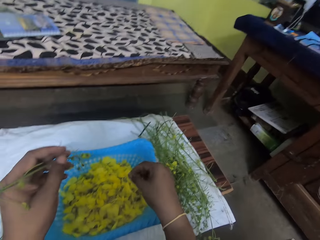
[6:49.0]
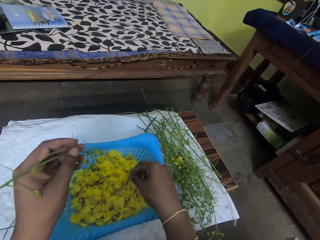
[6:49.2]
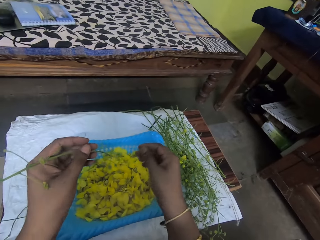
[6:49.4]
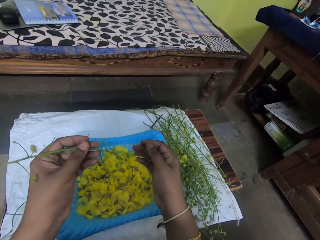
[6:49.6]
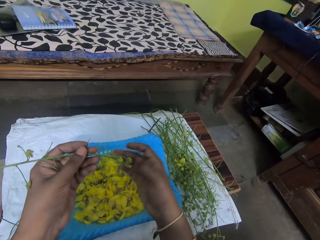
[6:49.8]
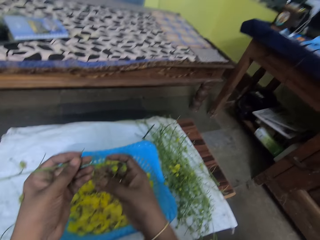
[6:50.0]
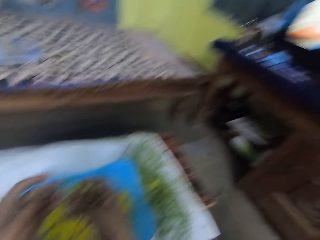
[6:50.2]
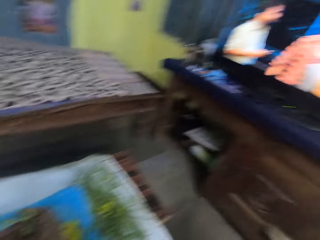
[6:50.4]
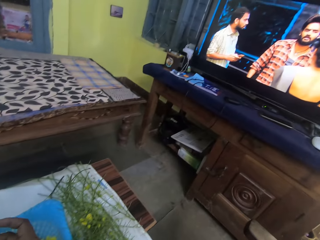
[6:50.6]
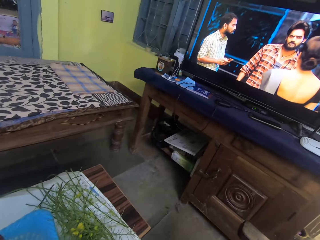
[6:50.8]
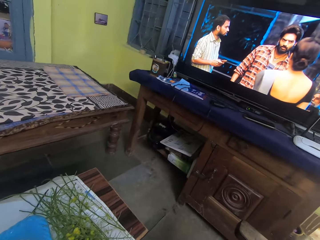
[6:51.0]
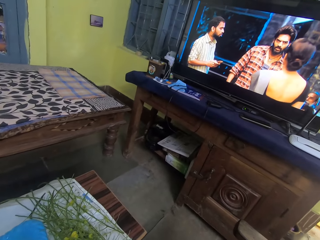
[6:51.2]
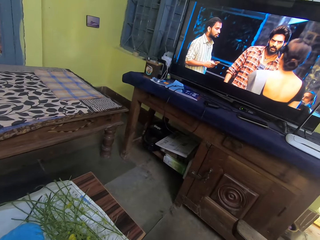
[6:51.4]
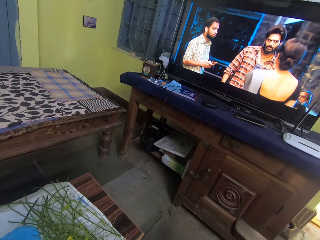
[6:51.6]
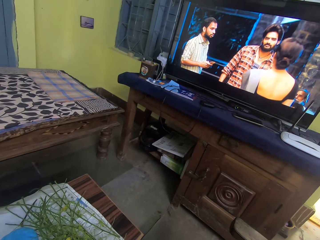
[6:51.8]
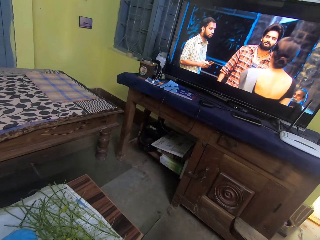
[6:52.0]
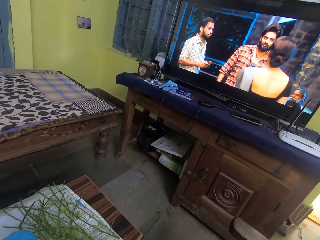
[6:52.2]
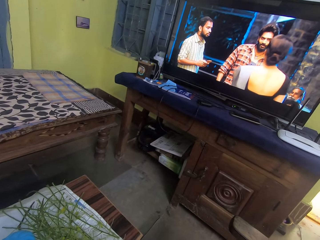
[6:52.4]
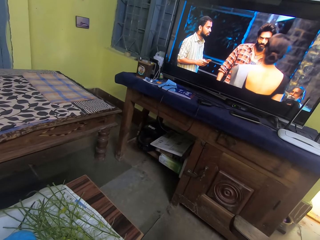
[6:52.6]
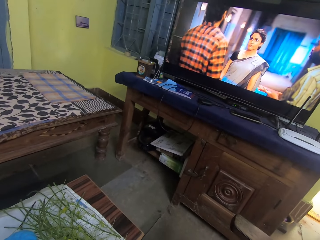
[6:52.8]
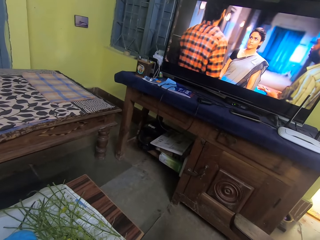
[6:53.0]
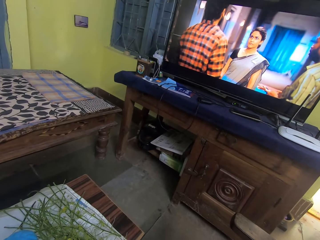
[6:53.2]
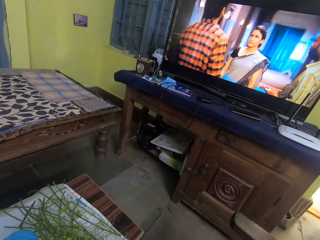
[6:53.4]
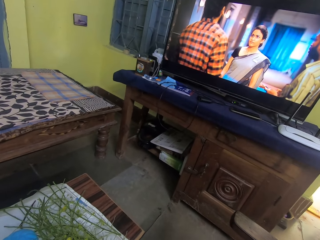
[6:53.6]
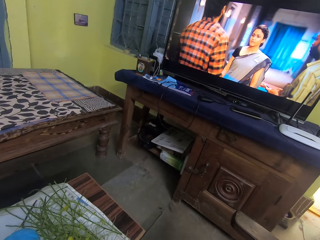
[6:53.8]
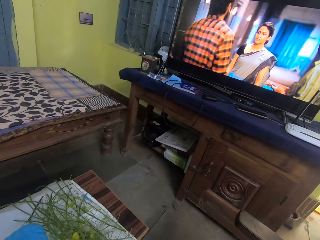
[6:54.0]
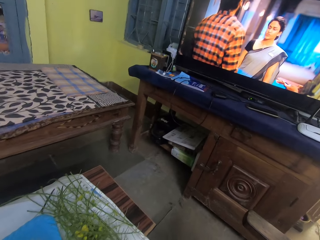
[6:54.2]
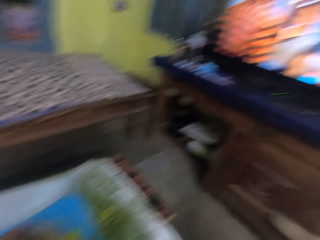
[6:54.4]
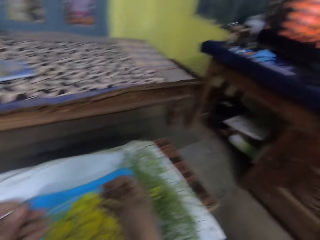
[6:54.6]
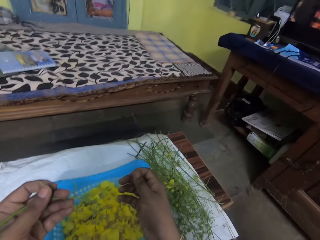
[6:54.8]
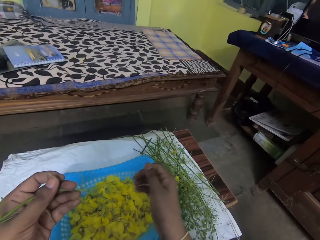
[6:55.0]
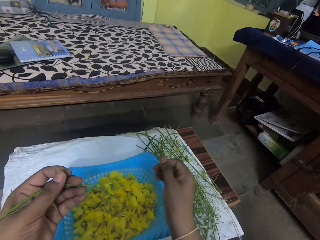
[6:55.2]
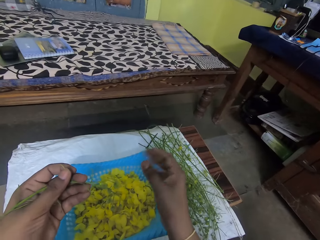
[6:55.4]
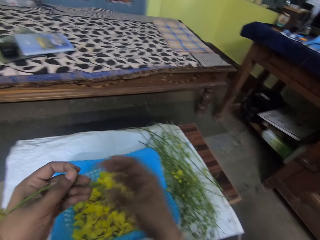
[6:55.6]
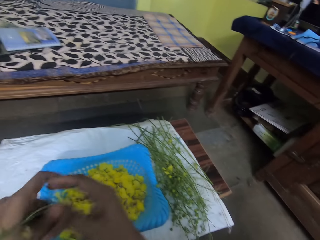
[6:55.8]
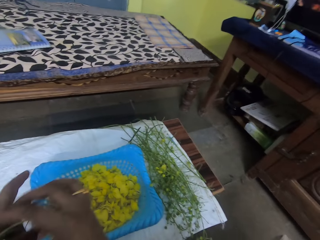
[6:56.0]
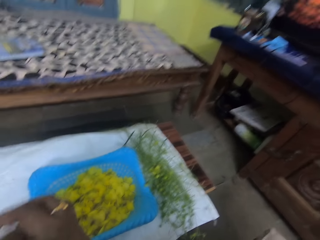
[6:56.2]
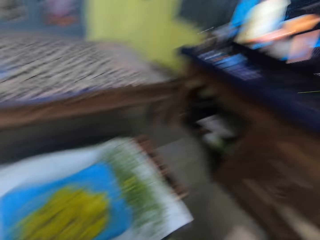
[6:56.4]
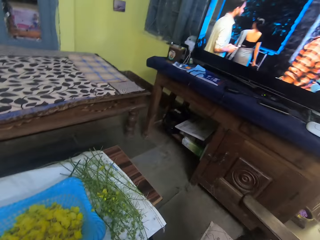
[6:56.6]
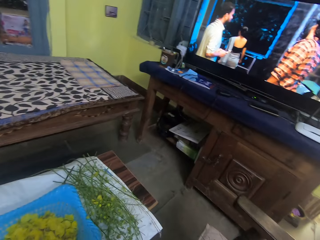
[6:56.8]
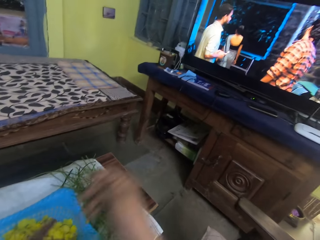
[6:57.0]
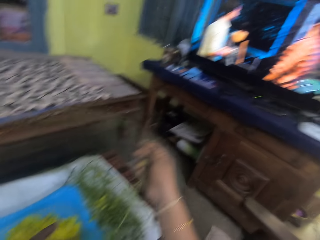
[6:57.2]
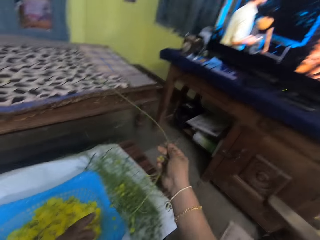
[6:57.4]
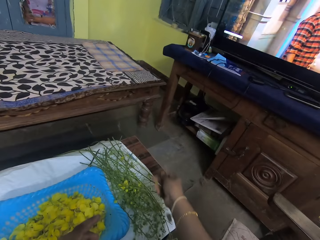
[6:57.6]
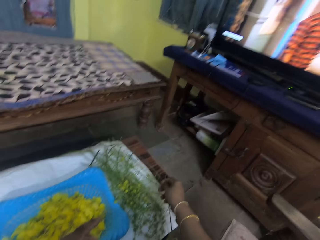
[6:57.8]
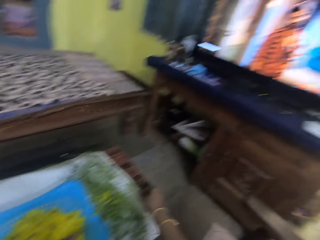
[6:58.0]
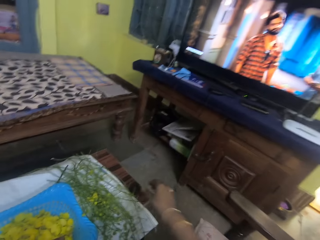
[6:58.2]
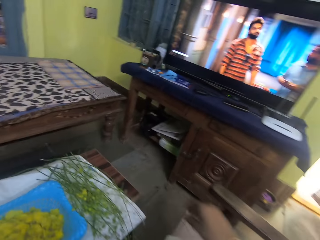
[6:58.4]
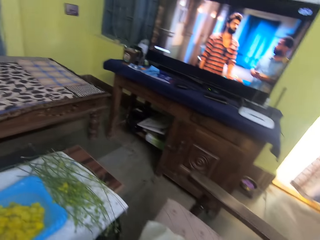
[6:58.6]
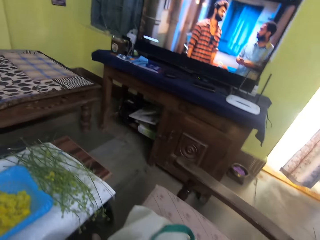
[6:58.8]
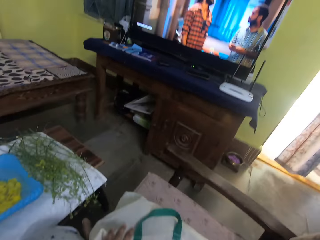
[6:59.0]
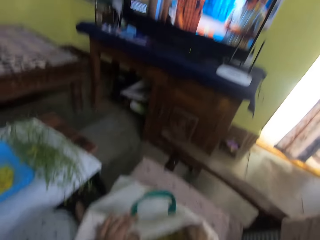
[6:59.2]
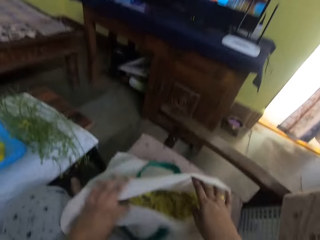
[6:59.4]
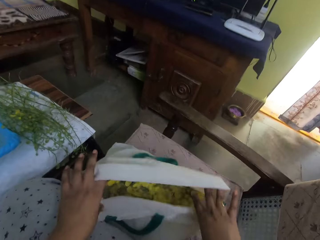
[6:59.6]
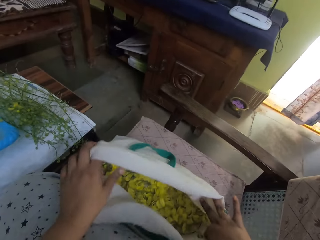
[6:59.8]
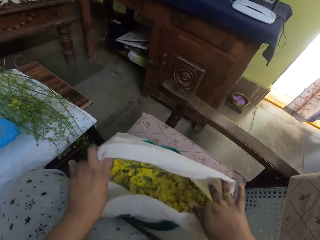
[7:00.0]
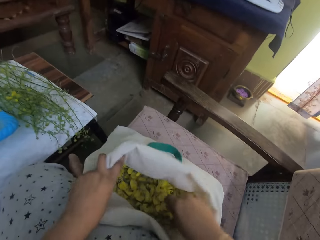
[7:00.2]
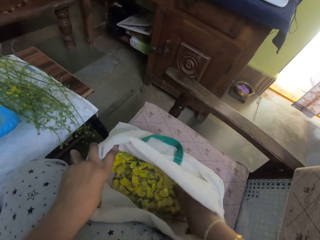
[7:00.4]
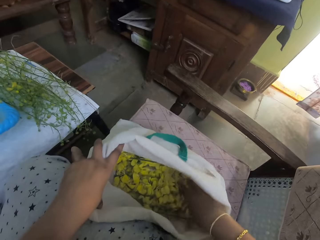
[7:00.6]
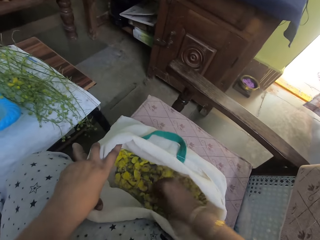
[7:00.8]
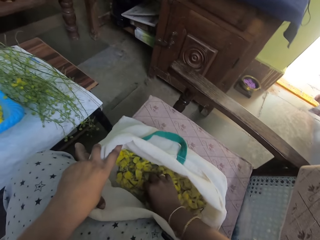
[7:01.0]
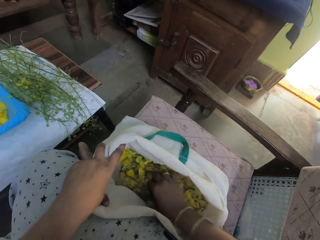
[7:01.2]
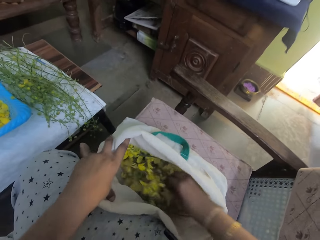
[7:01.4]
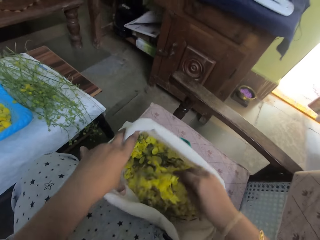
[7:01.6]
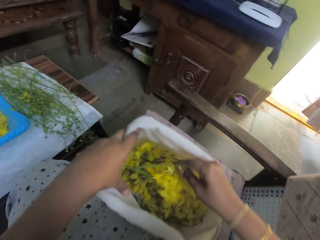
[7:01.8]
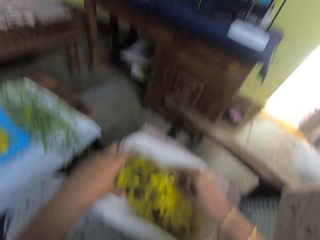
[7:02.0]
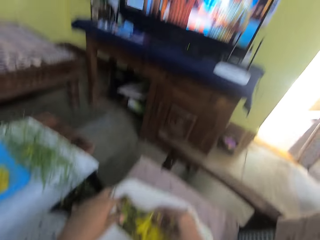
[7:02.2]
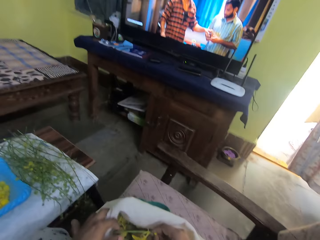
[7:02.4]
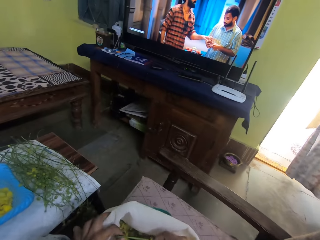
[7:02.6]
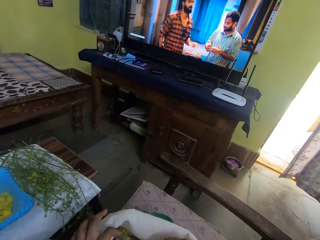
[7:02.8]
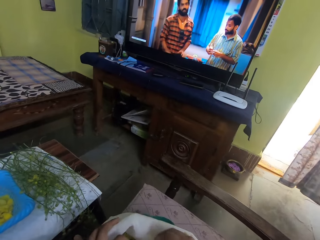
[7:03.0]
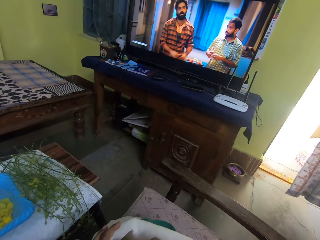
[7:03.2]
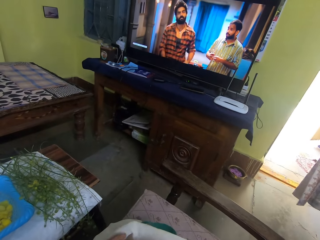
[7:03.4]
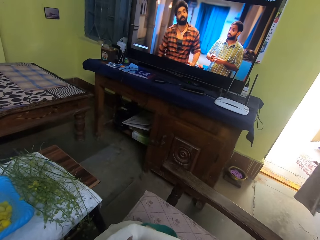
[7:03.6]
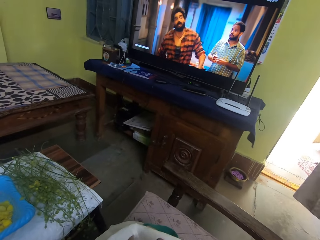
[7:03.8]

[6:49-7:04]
The camera wearer drops the Amaltaas flower into the plastic colander on the table with her right hand. She plucks an Amaltaas flower from the branch of Amaltaas flower with her right hand. She watches the TV set. She holds the branch of Amaltaas flower with her hands. She passes the branch of Amaltaas flower from her left hand to her right hand. She drops the branch of Amaltaas flower on the table with her right hand. She opens the bag of Amaltaas flower on the chair with her hands. She inserts her right hand into the bag of Amaltaas flower on the chair. She picks branches of Amaltaas flower from the bag of Amaltaas flower on the chair with her right hand. She holds the branch of Amaltaas flower. She watches the TV set.

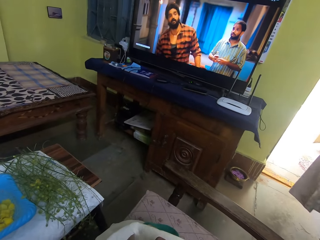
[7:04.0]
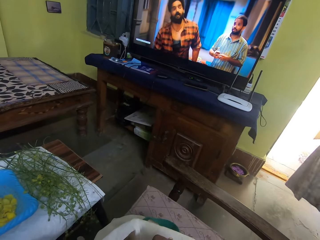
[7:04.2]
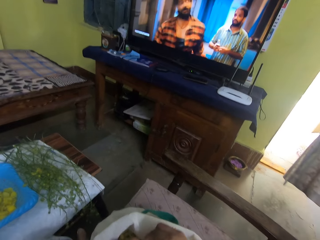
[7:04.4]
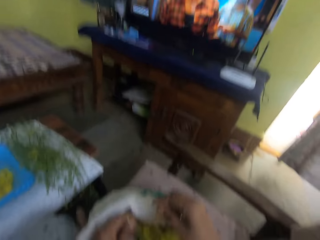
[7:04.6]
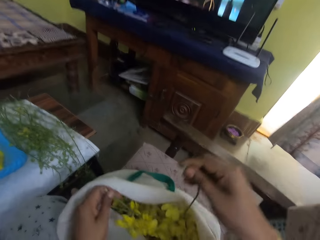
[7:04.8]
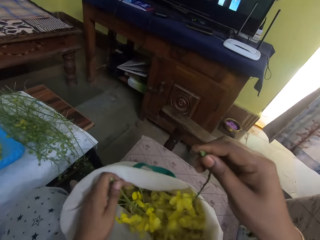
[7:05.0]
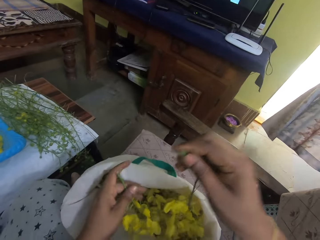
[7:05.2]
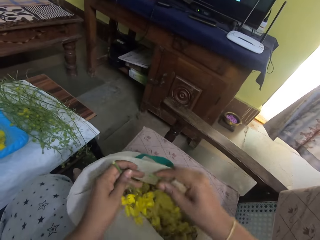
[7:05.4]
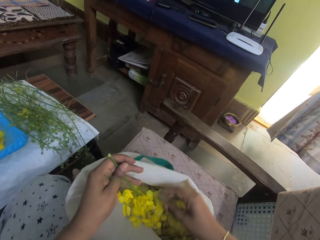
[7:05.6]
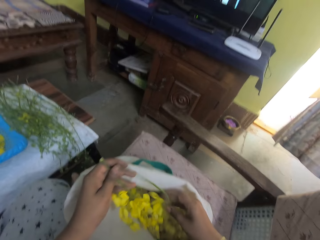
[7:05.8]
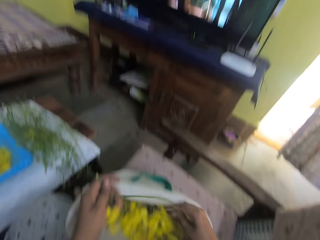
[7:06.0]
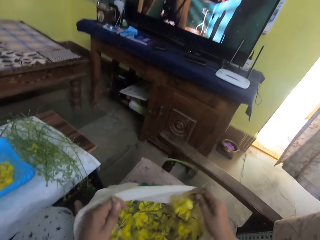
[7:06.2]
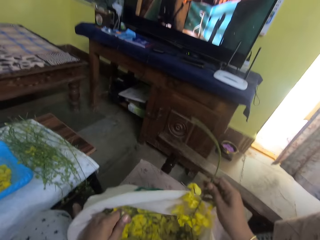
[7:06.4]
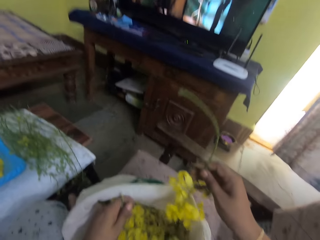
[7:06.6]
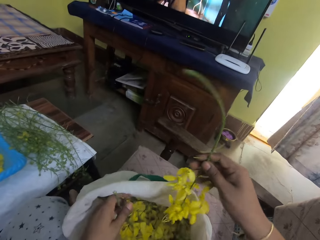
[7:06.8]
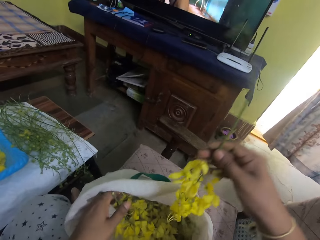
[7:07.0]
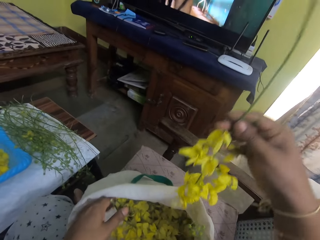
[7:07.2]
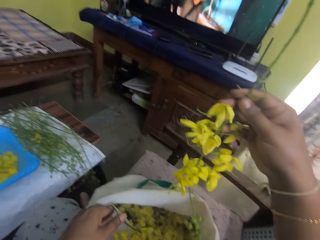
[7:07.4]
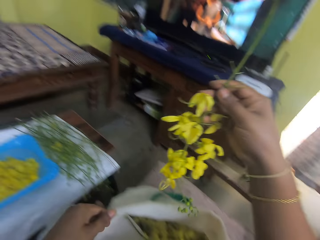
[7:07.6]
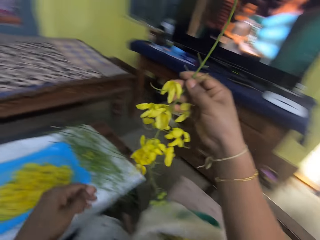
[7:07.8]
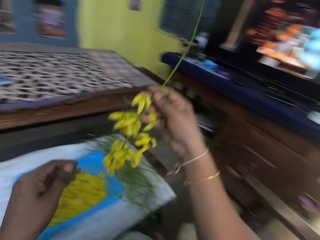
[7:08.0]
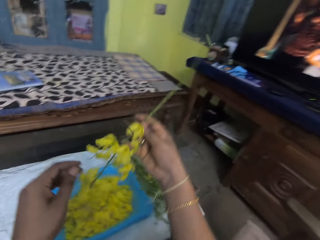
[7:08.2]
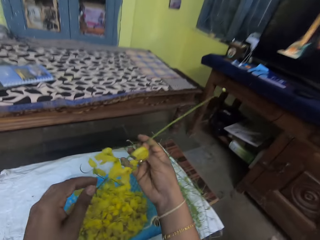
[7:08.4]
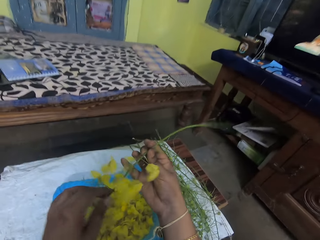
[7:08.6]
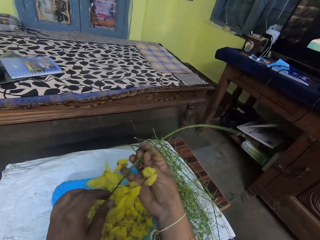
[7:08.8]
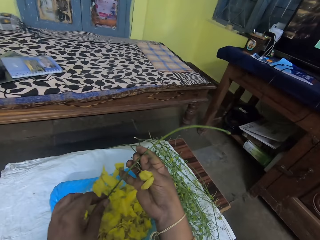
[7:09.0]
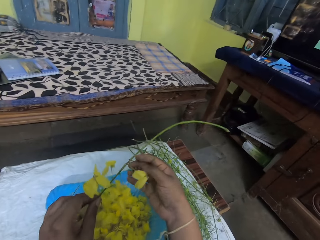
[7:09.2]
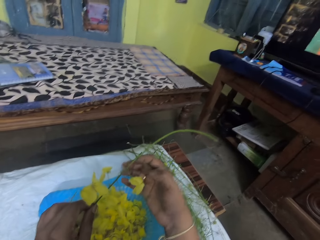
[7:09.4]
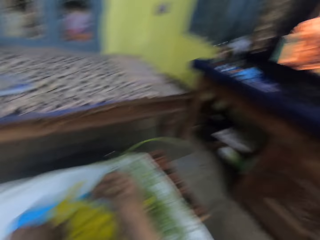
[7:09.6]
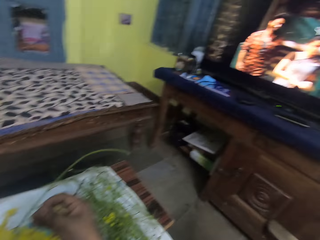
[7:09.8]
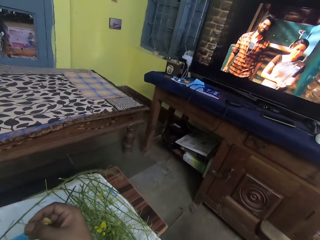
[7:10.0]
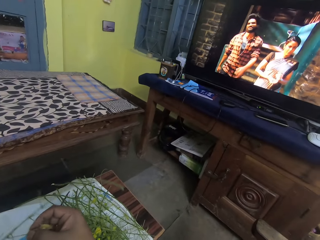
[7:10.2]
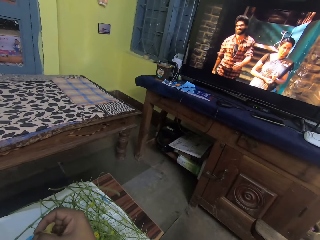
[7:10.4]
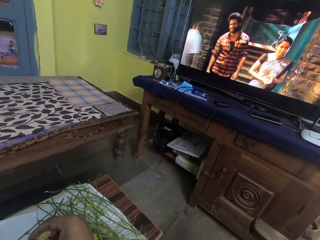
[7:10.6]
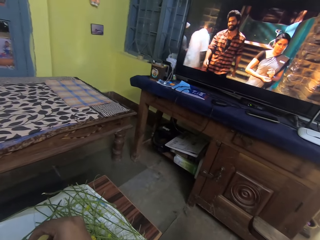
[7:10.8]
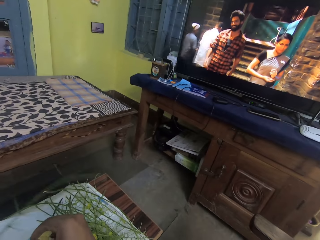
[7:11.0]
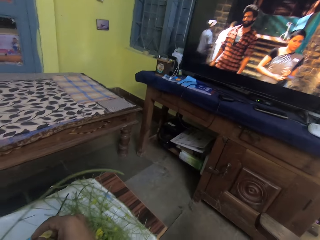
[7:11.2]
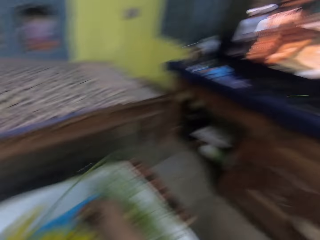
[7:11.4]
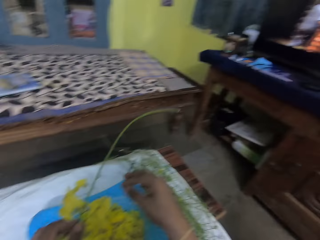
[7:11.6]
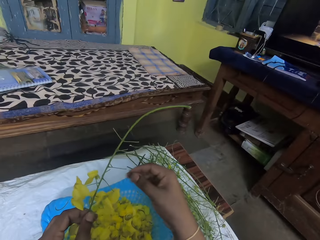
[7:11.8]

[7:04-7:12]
The camera wearer watches the movie in the screen. She pulls a branch of Amaltaas flower from the bag with her right hand. She removes her left hand from the branch of Amaltaas flower in the bag of Amaltaas flower. She passes the branch of Amaltaas flower from her right hand to her left hand. She plucks an Amaltaas flower from the branch of Amaltaas flower with her right hand. She drops the Amaltaas flower into the plastic colander on the table with her right hand.
